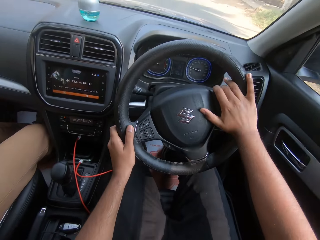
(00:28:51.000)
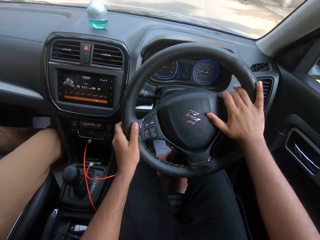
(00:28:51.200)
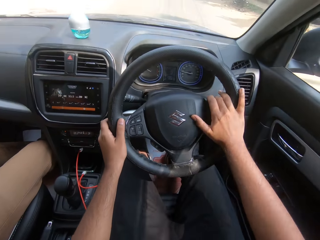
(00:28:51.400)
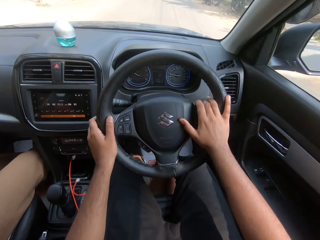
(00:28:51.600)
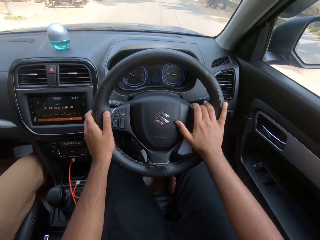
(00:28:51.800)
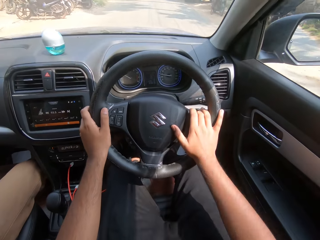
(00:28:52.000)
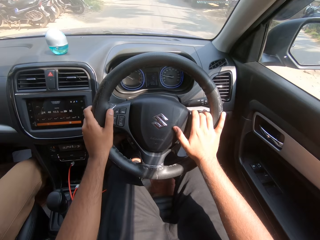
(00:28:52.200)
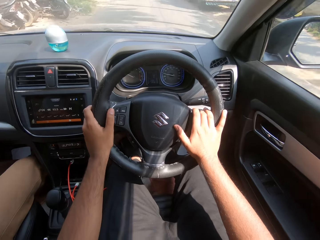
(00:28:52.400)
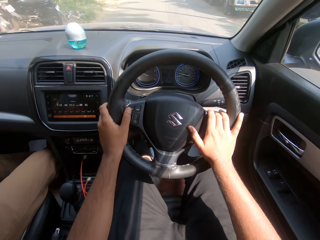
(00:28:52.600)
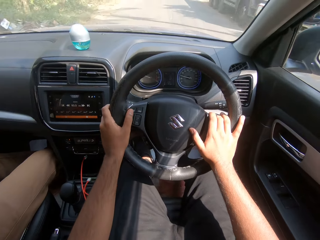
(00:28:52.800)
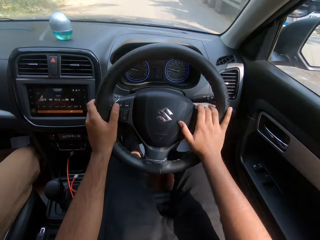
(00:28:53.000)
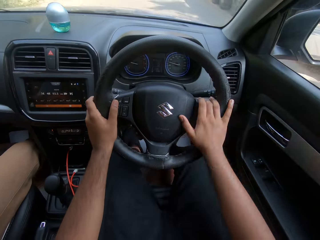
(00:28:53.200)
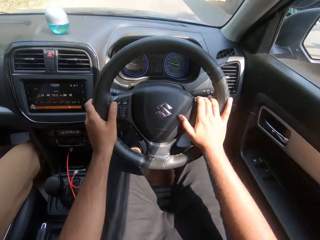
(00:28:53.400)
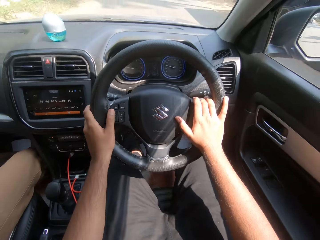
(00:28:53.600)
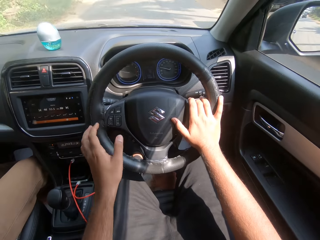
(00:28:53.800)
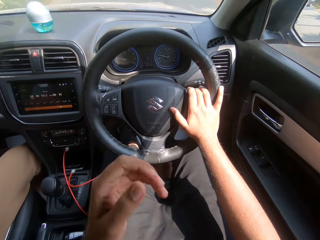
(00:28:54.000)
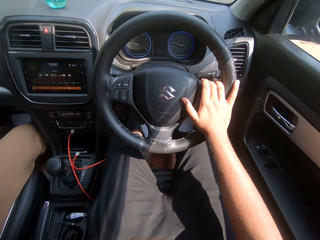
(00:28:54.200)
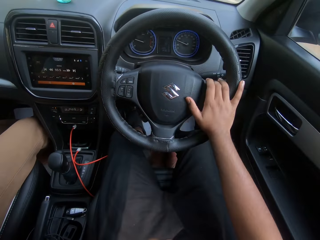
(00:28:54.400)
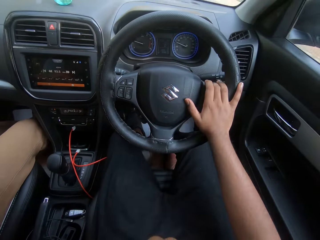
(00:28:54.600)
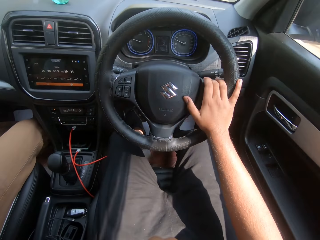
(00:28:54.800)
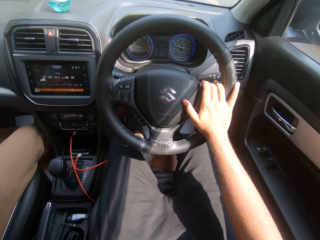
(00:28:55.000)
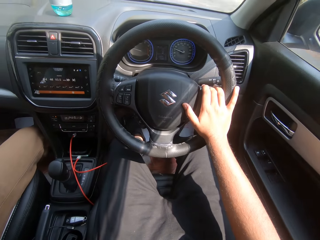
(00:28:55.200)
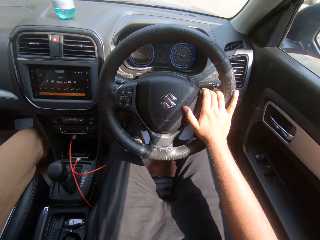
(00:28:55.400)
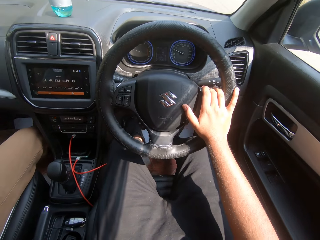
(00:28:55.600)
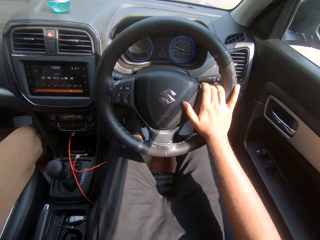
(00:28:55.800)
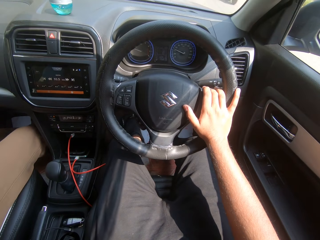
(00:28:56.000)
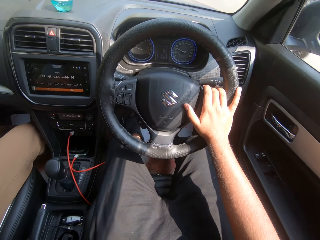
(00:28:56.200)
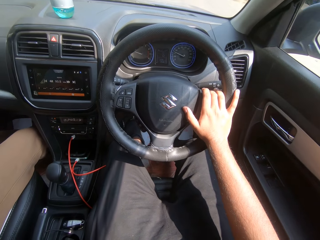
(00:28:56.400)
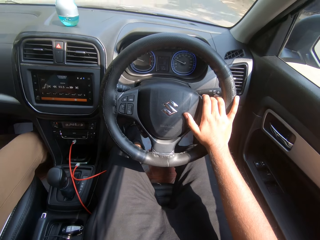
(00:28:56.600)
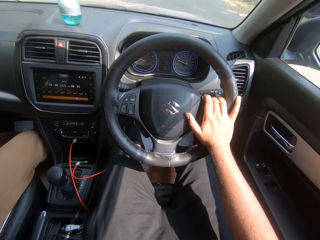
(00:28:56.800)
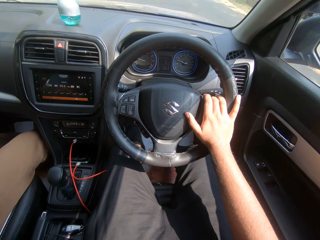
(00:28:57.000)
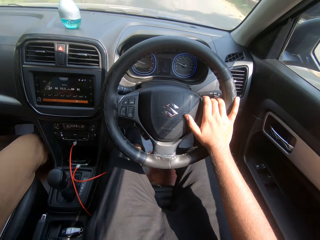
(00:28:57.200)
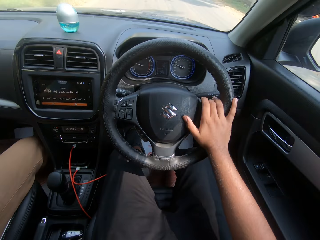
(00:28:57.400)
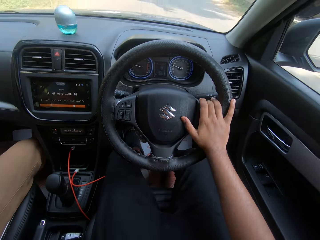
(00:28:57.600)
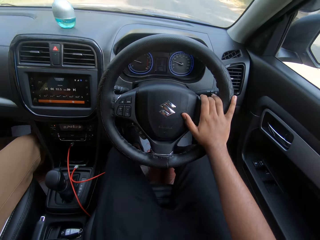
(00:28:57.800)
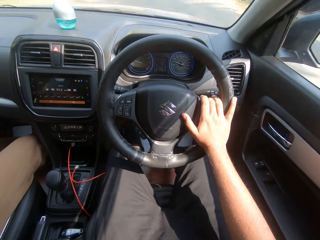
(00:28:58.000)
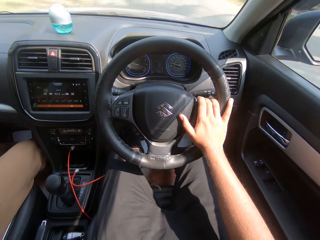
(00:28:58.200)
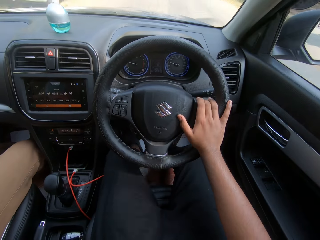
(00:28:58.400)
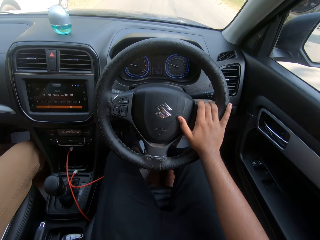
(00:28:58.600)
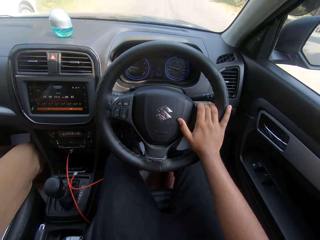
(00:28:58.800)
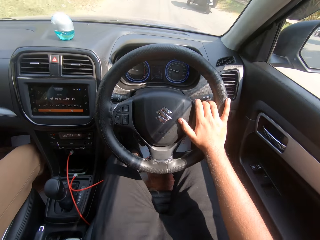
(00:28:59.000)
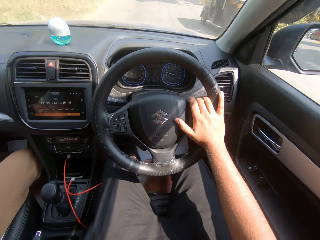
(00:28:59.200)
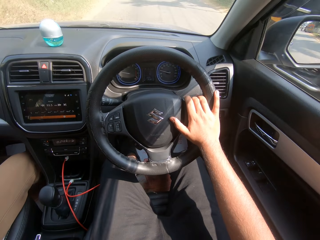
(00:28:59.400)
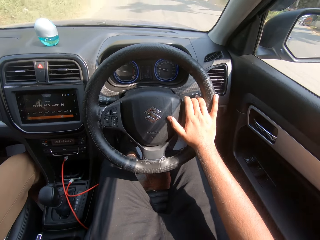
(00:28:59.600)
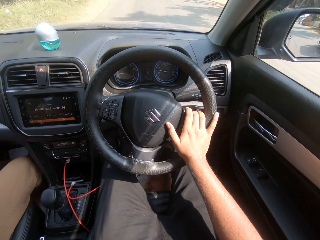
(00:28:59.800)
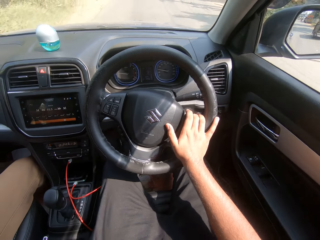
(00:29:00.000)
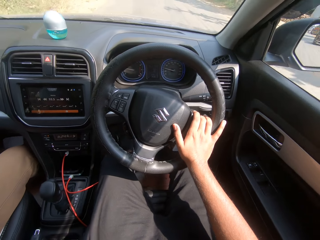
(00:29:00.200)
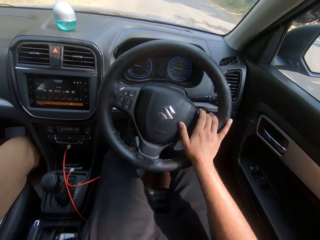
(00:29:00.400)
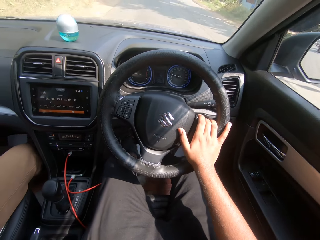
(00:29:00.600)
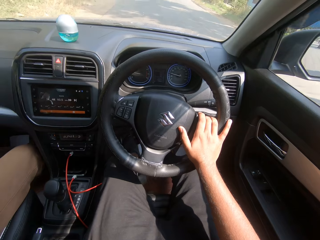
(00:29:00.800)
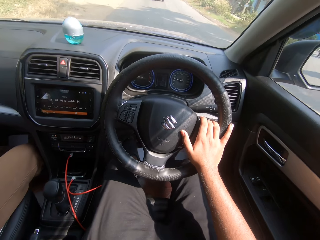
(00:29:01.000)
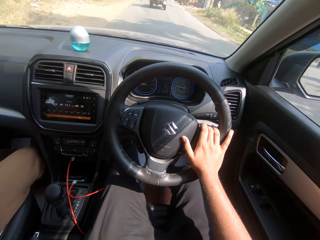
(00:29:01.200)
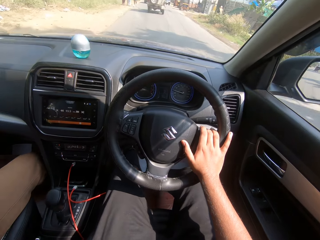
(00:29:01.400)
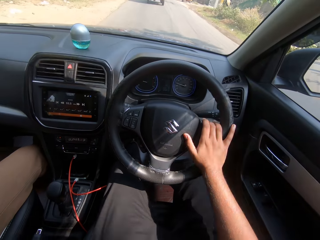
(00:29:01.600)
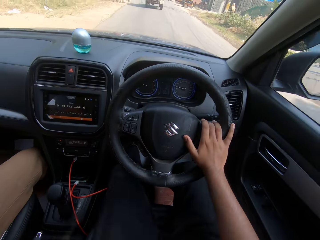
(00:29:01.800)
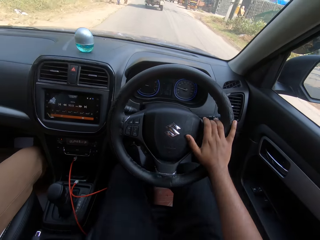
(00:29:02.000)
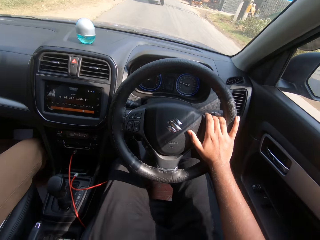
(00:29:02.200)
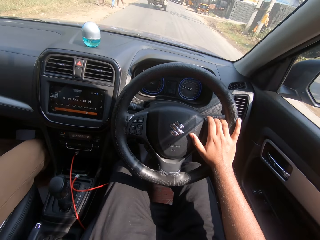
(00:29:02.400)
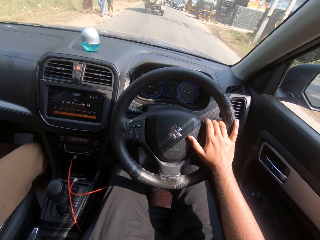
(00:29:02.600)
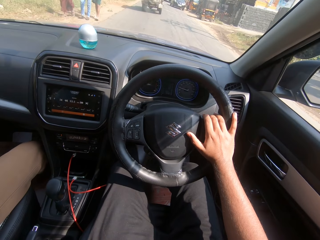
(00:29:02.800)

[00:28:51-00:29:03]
The camera wearer drives the car with his right hand on the car steering. He touches his face with his left hand.

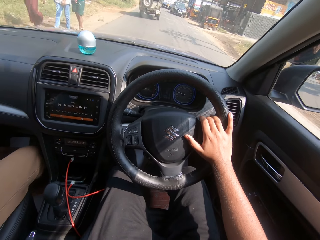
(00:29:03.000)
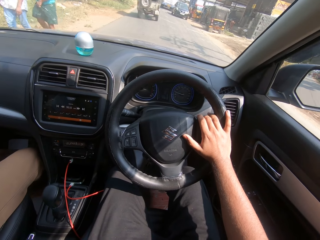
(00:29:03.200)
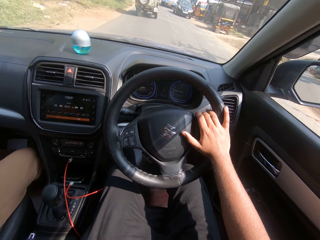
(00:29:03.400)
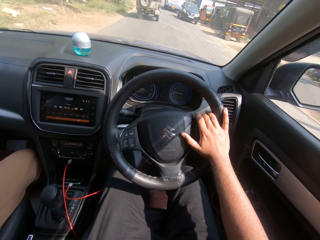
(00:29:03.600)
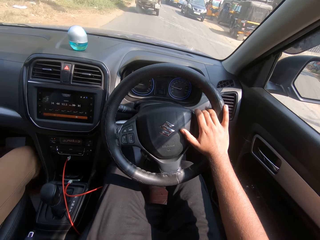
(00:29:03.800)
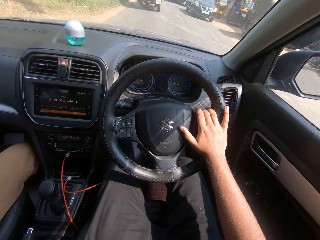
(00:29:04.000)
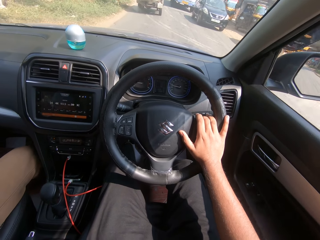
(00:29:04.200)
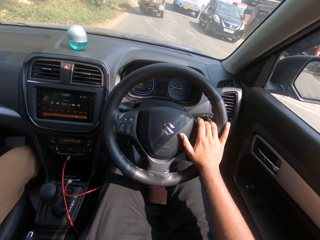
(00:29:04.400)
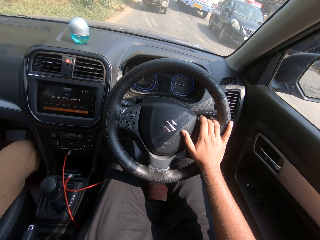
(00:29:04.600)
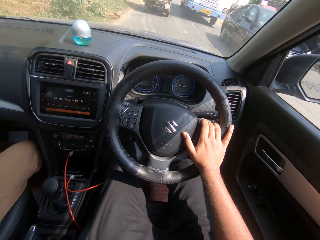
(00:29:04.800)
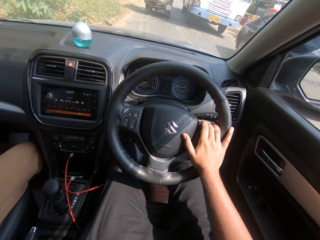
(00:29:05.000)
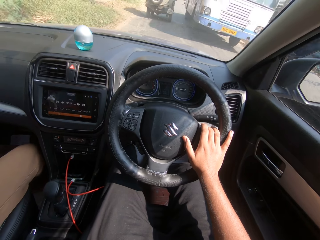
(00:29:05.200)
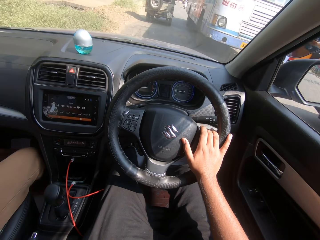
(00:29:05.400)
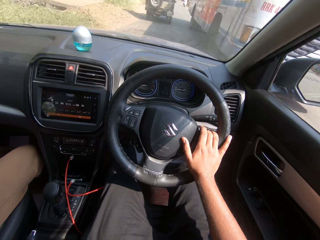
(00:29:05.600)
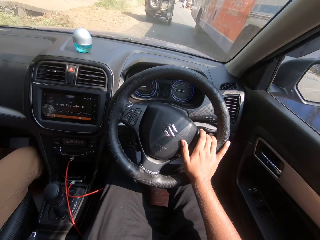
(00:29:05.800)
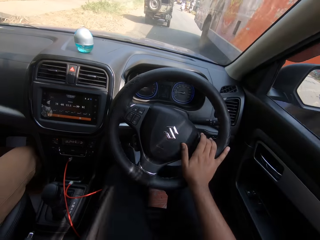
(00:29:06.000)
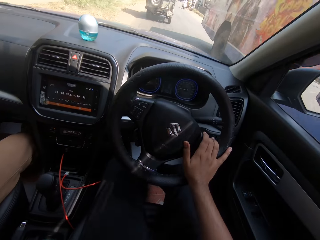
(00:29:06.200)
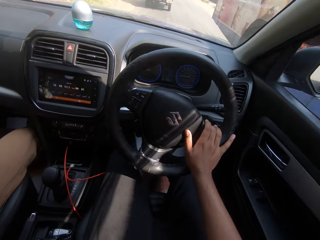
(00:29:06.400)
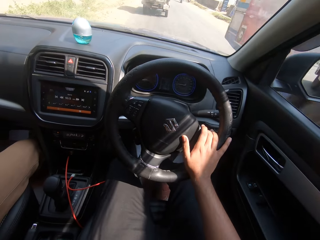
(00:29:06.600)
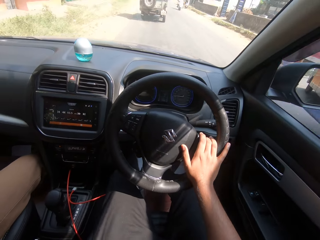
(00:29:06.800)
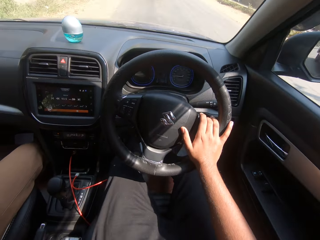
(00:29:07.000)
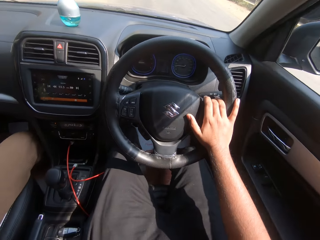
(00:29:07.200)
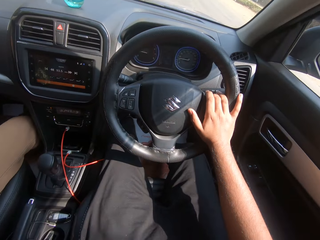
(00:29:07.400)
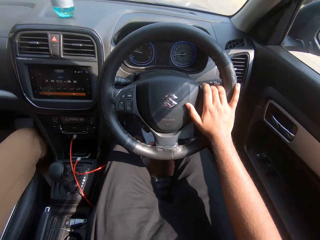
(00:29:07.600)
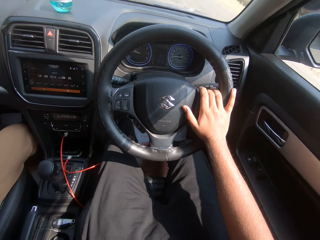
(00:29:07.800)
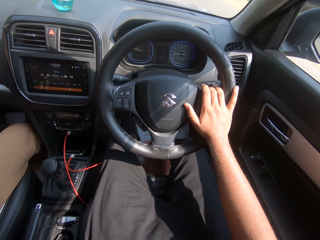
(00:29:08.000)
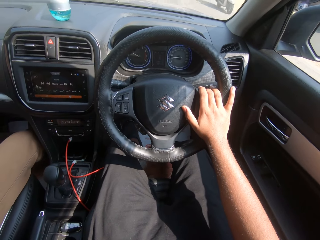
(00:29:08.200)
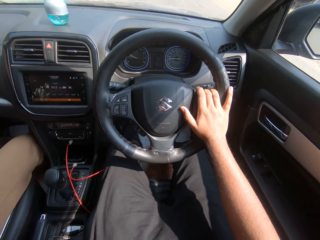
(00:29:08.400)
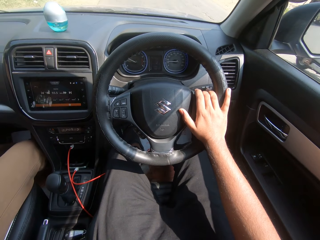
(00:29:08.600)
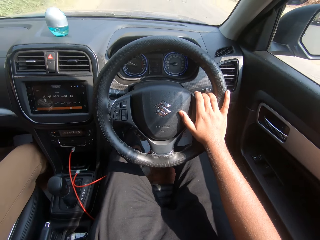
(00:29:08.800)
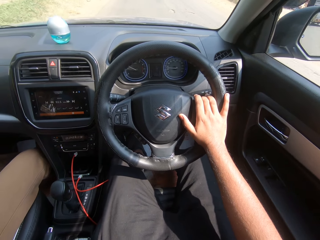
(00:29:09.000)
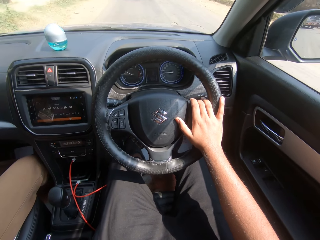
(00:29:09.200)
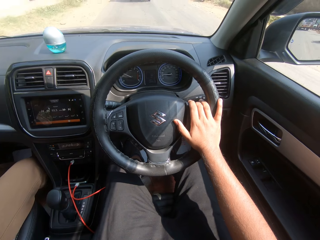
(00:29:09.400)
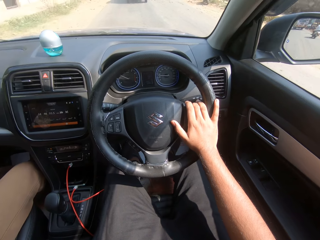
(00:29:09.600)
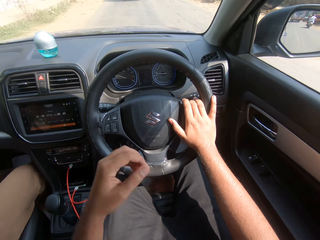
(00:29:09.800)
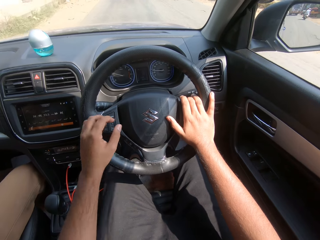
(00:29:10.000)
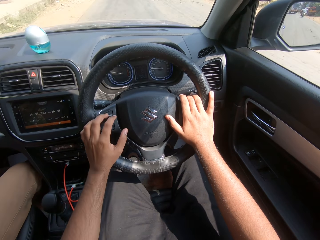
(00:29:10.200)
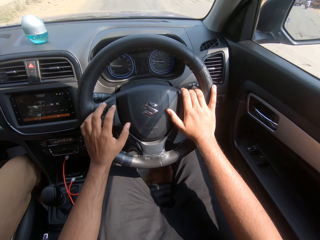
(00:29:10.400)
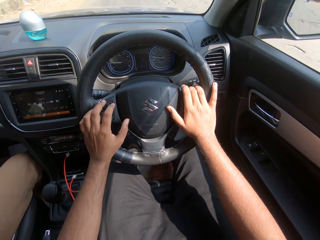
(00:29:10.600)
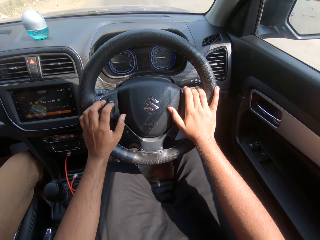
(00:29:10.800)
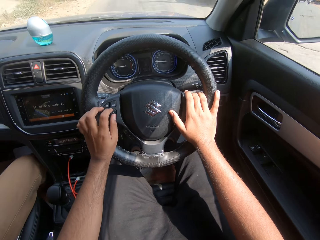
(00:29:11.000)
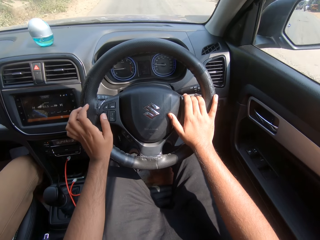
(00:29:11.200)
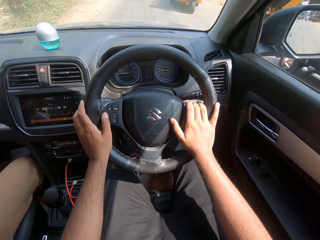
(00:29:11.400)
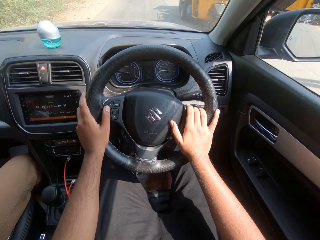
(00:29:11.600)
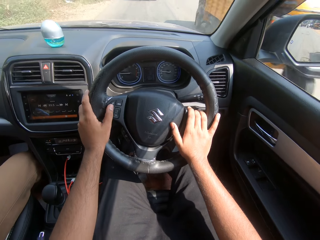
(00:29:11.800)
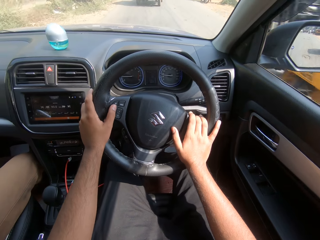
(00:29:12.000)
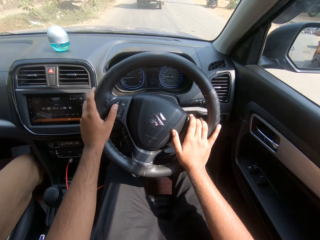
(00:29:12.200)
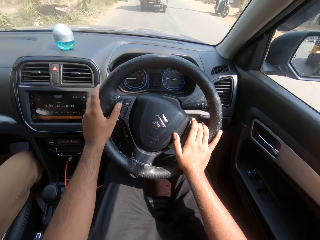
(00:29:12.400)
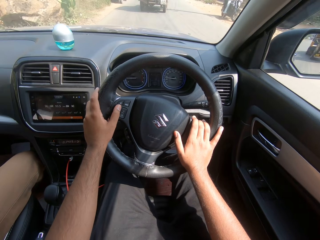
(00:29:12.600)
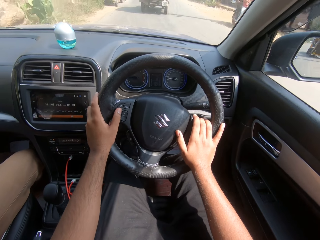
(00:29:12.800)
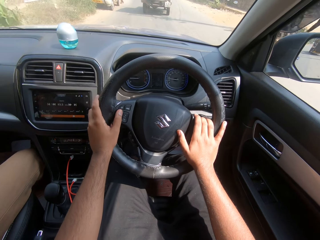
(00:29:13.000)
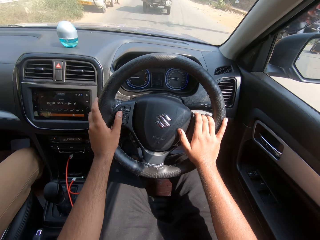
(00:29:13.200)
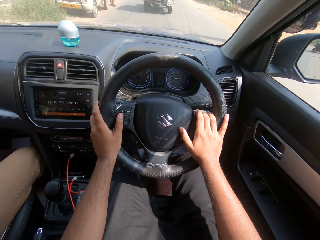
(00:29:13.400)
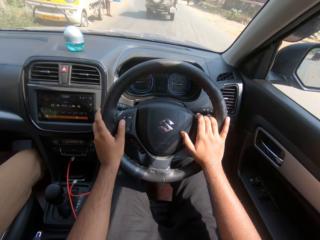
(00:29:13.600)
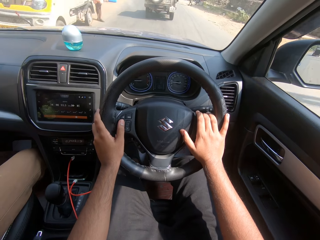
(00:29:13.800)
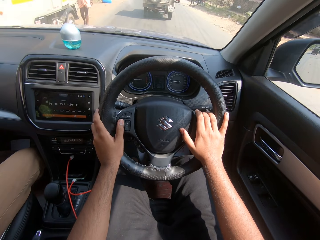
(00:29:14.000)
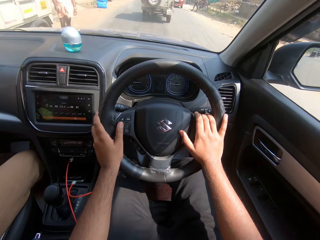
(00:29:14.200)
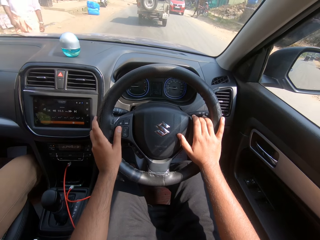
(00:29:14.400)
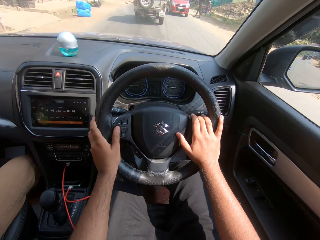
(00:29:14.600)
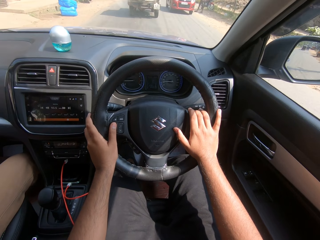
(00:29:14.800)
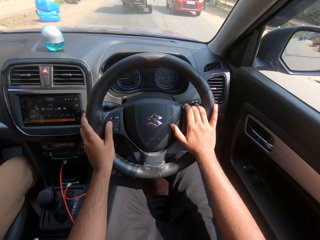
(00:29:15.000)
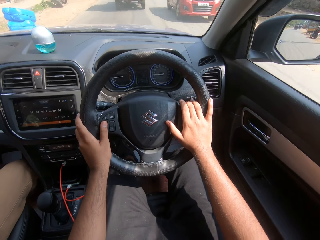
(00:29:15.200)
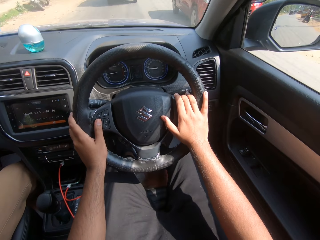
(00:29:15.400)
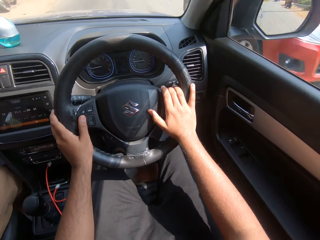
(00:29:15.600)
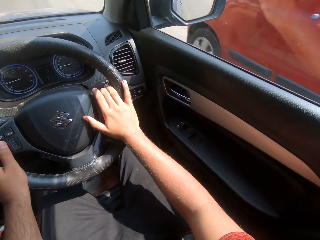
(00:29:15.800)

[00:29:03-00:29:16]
The camera wearer drives the car with both hands on the car steering.
